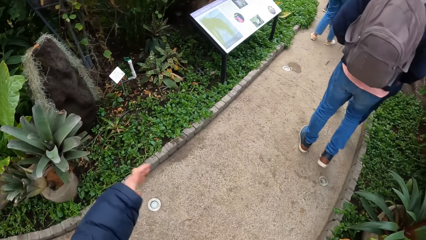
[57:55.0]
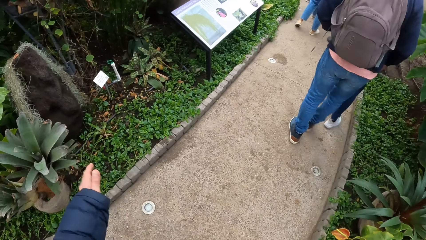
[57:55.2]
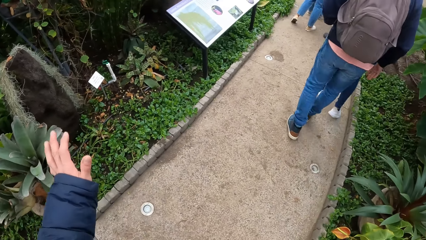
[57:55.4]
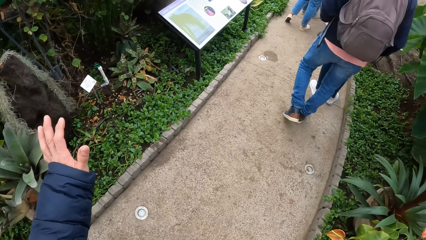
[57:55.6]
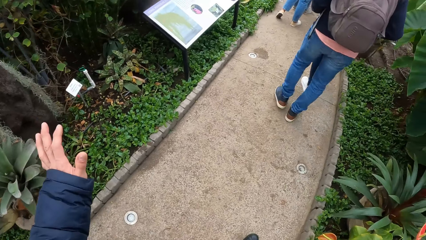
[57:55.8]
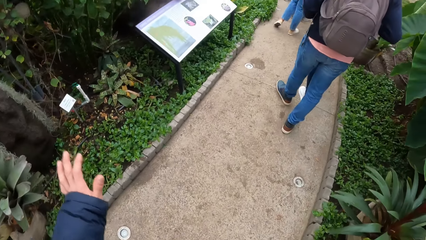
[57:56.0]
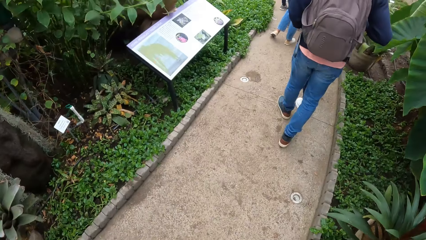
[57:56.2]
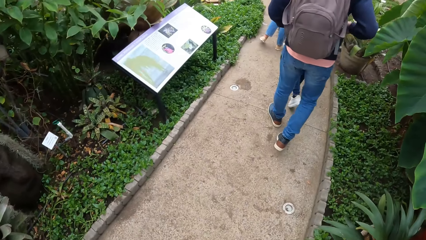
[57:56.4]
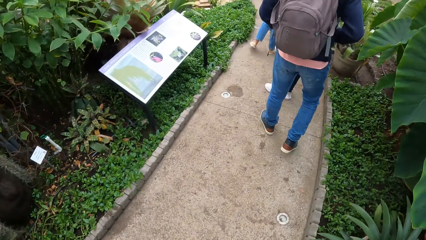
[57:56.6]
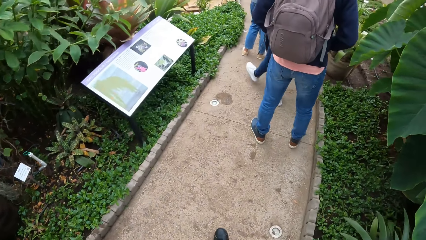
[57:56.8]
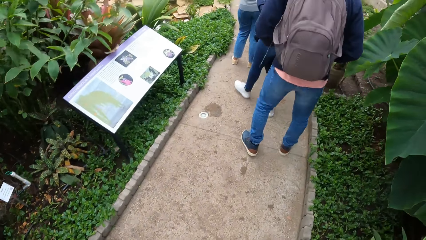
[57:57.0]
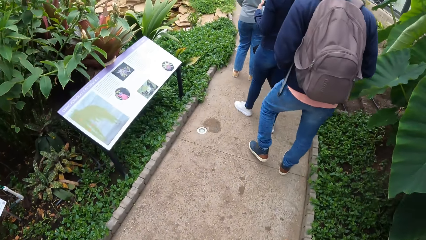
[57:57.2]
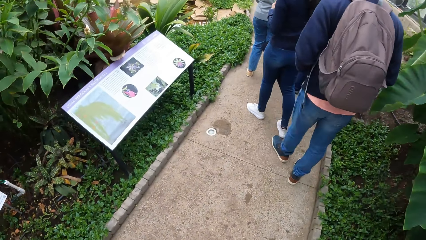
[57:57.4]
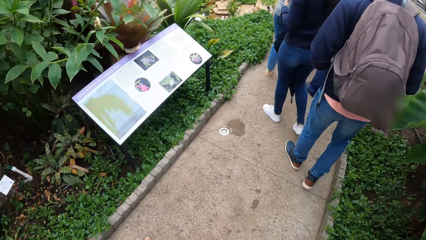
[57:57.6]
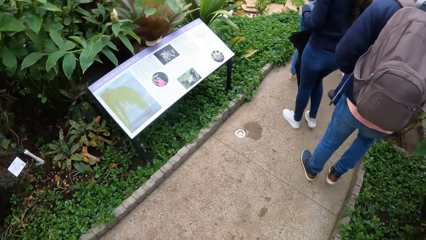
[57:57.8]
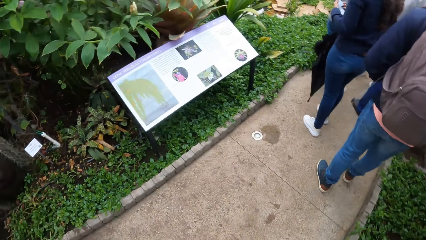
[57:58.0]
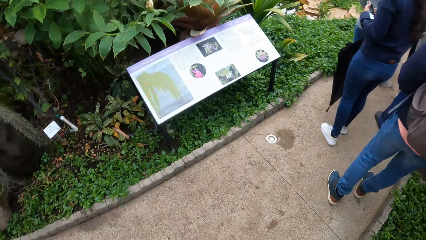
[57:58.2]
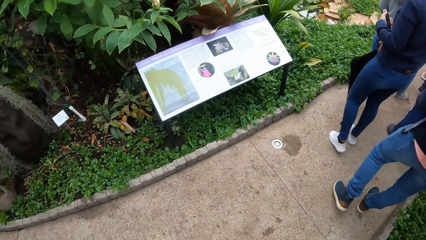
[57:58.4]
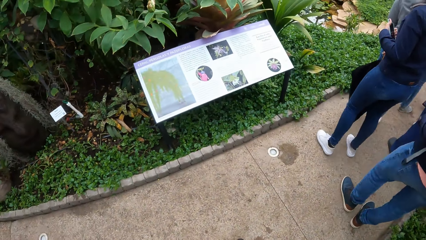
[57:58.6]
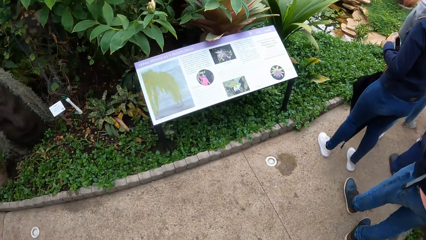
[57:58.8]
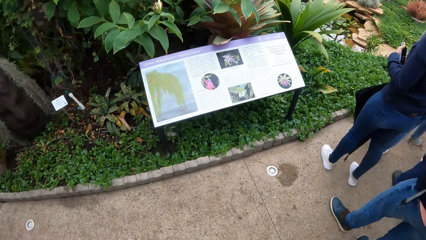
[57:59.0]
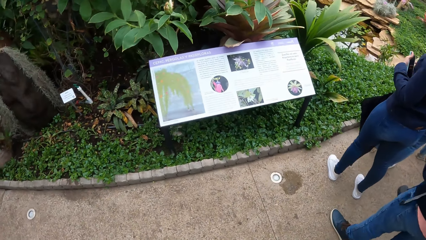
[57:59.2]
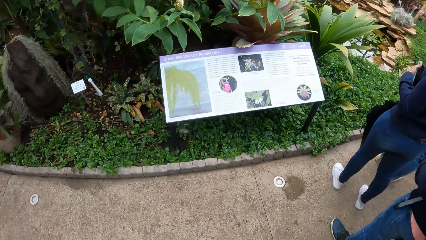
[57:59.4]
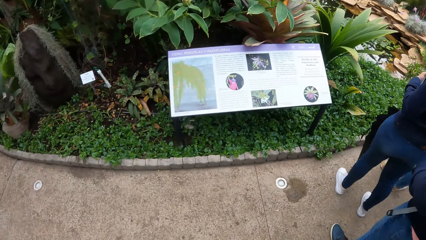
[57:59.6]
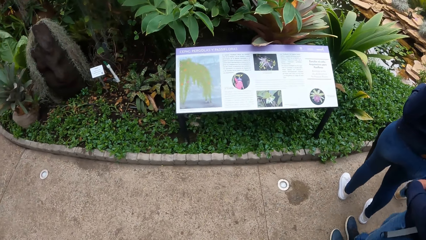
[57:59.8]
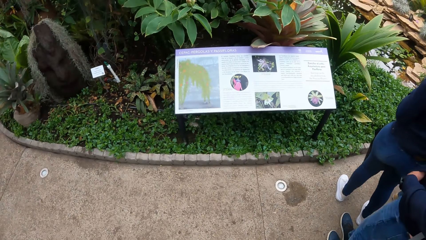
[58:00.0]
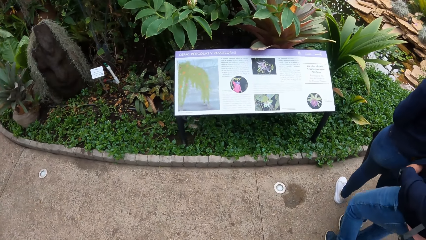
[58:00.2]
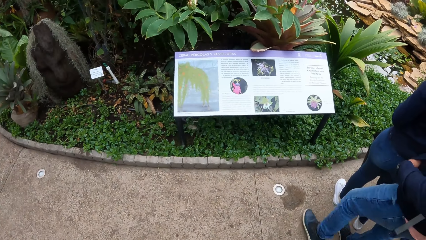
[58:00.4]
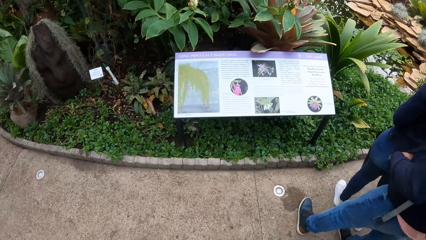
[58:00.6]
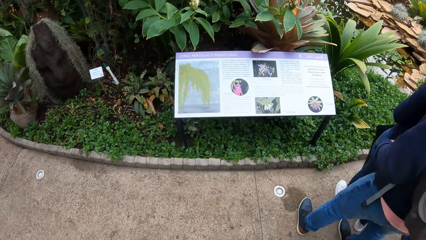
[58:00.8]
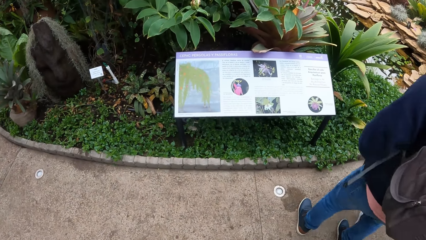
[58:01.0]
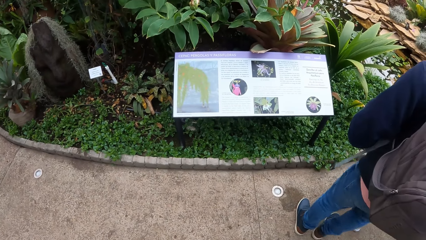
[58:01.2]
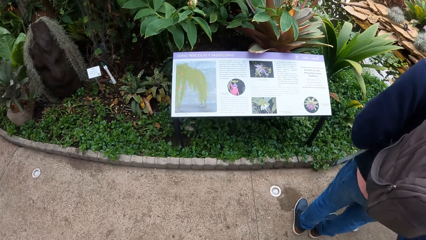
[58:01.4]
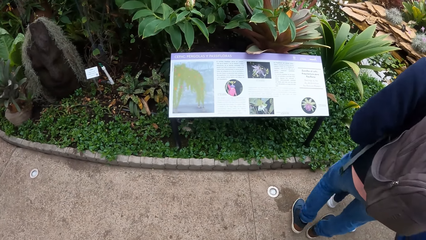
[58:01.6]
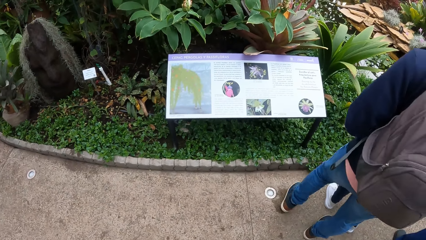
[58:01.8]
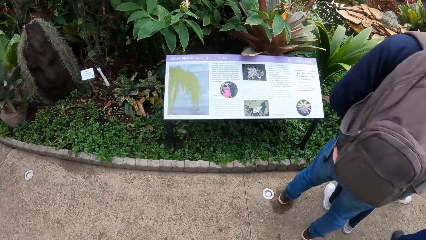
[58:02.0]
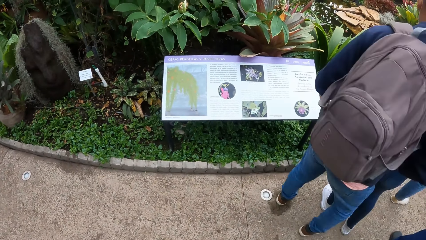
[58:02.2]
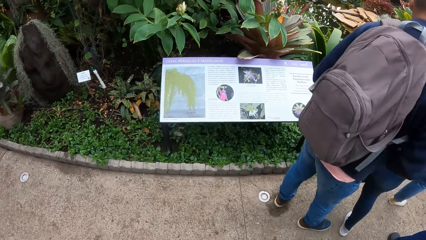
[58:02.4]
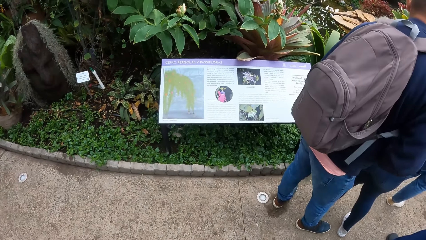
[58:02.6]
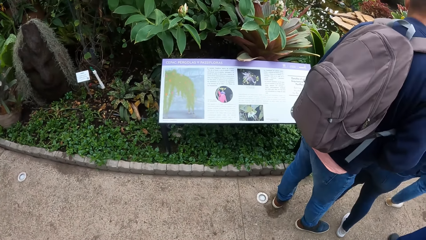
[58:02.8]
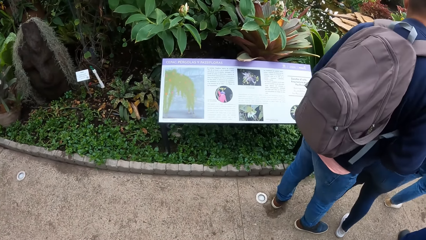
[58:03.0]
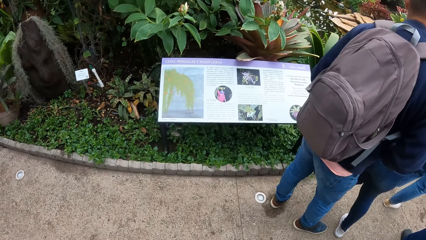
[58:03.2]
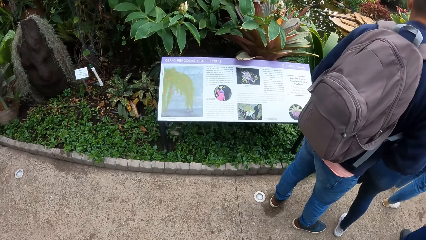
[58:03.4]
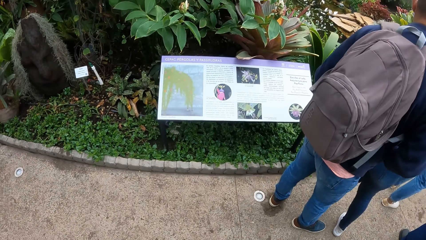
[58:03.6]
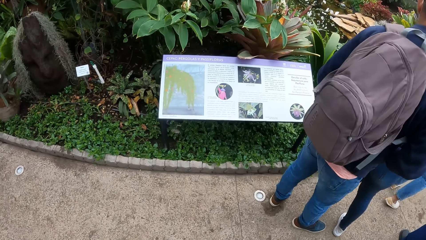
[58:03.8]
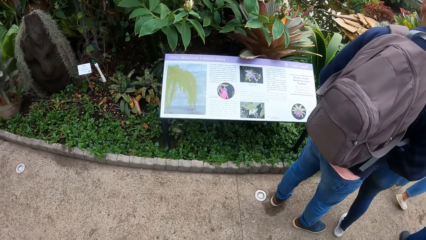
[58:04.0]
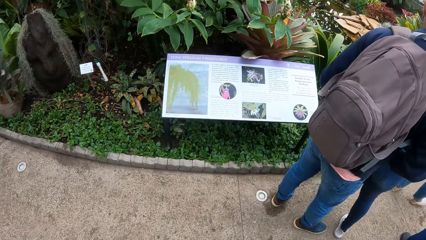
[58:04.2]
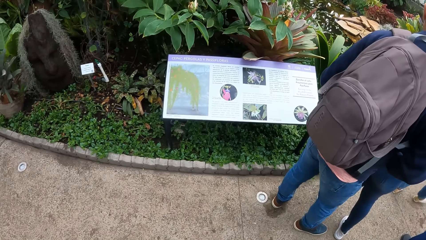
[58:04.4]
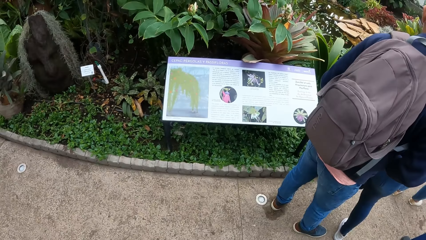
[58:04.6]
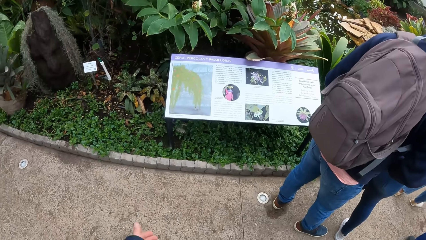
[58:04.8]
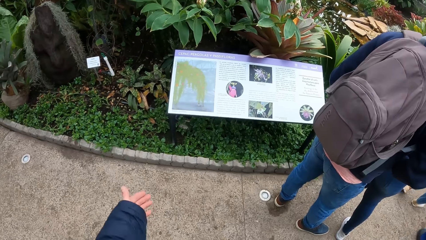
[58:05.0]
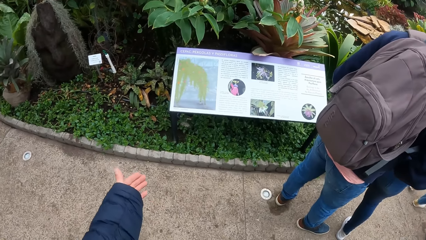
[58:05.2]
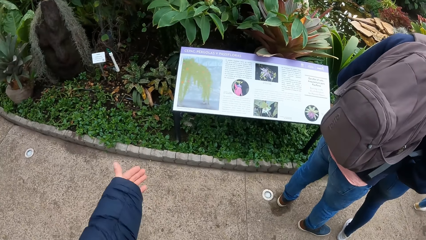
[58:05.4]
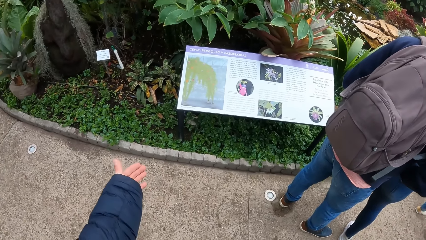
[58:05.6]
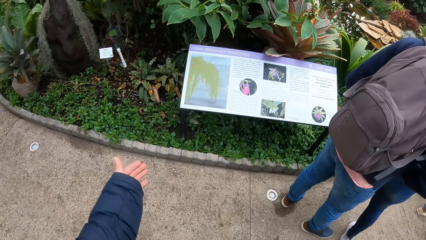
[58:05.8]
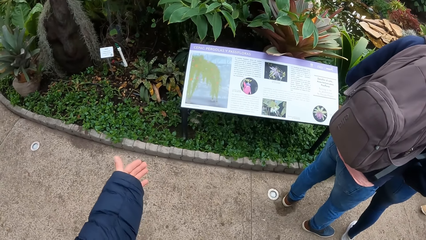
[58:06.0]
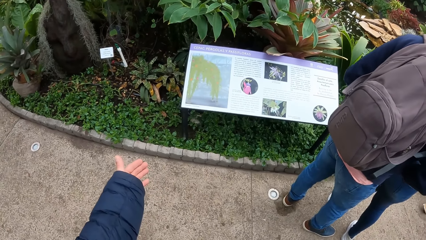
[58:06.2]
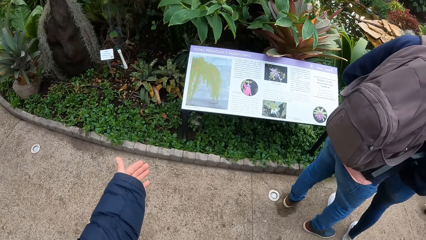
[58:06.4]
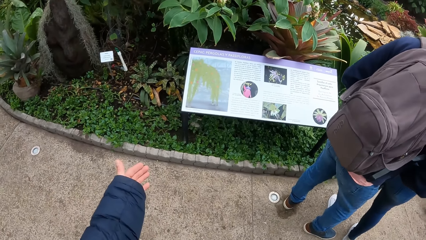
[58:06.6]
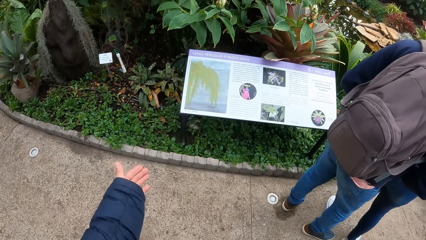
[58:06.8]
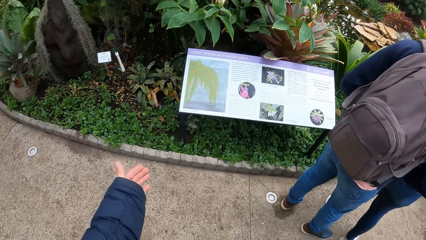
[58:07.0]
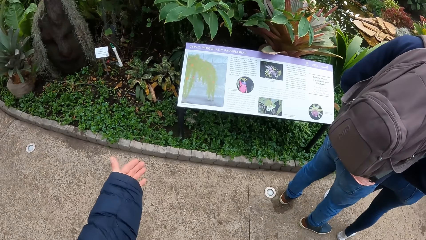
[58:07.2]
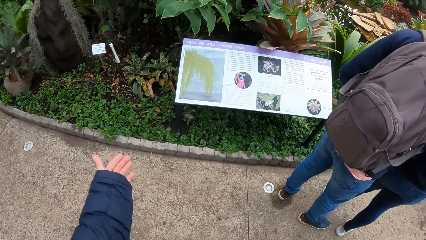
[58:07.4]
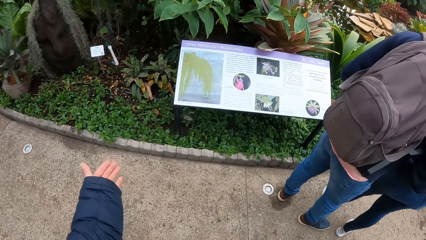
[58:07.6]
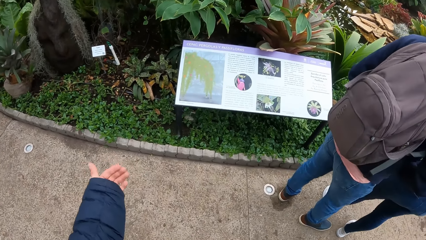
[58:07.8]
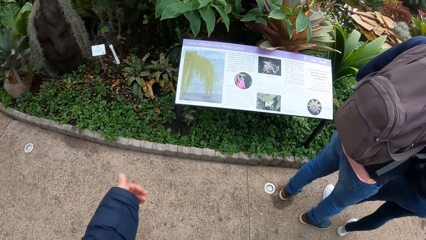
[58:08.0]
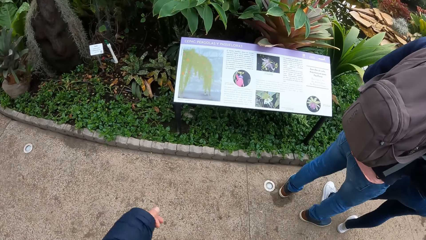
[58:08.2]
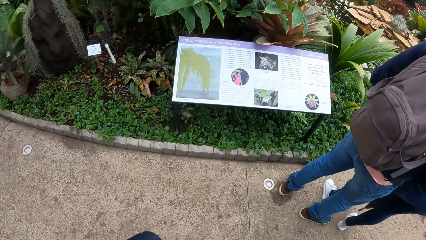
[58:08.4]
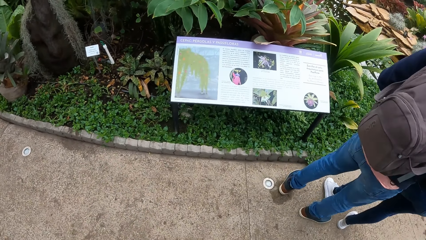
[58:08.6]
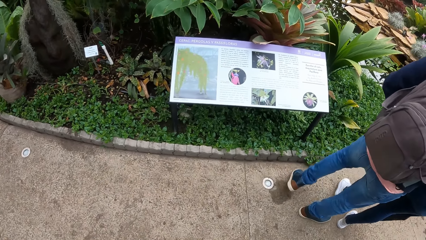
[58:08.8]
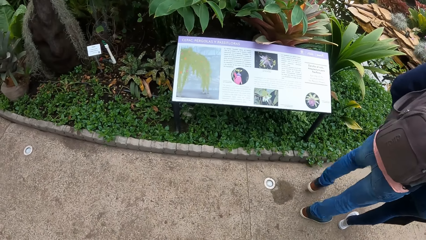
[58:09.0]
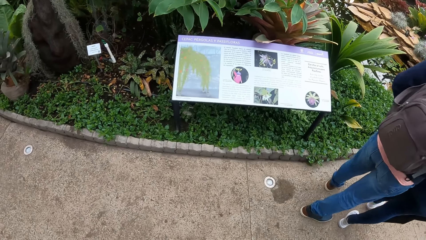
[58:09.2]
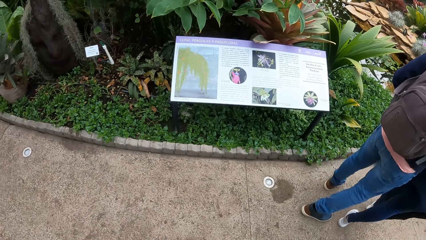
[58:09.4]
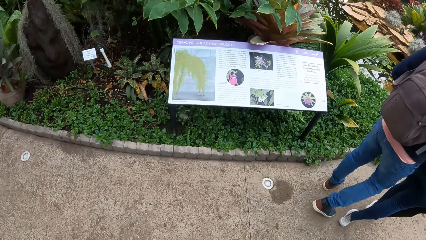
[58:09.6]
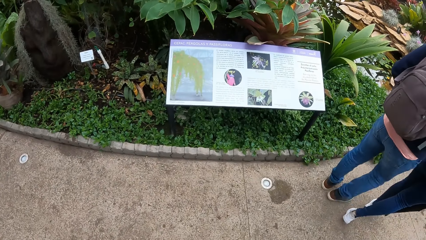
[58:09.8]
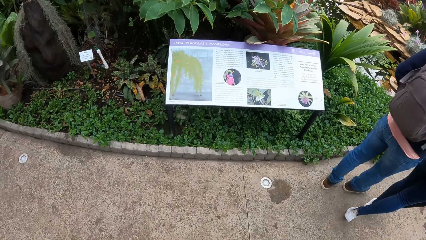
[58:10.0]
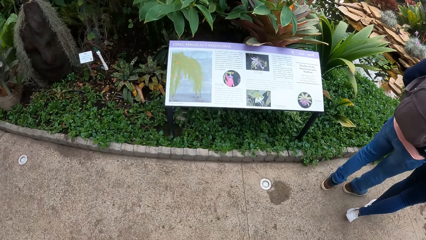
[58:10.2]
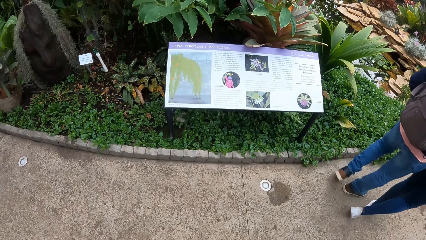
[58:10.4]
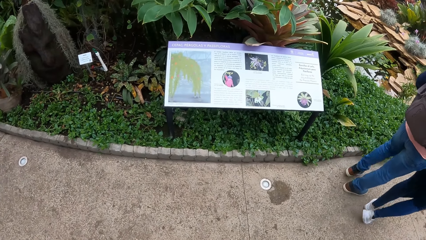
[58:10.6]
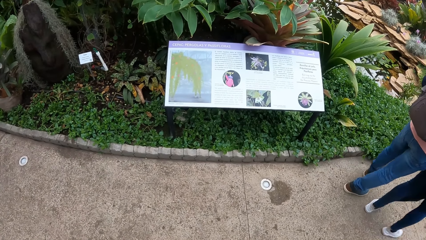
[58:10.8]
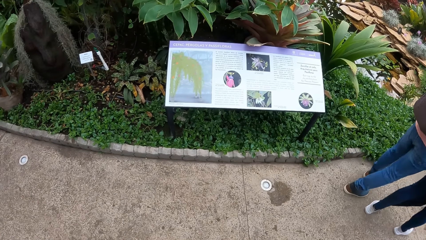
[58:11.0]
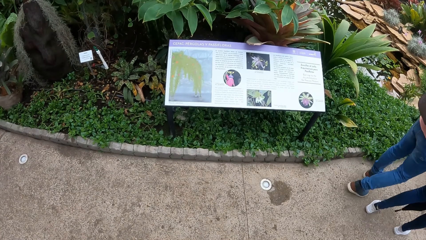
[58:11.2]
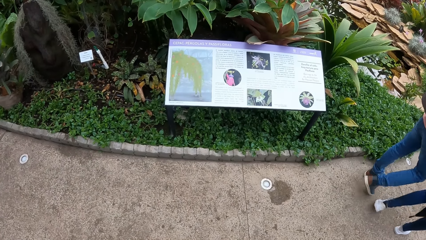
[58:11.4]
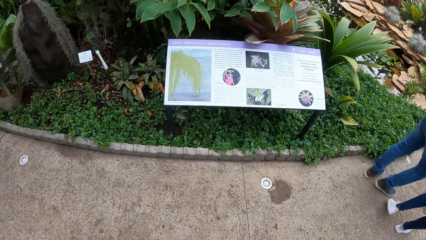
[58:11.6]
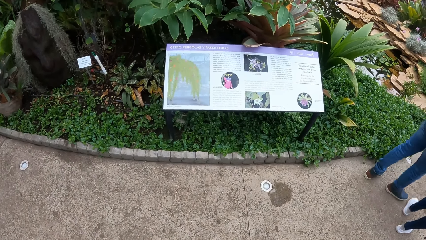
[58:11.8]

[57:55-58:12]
The camera wearer walks in the park. He reads on a post on a billboard. He makes gestures with his left hand. He points a hand. He looks around.
